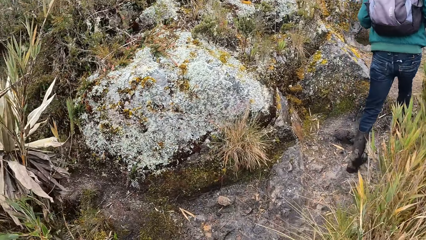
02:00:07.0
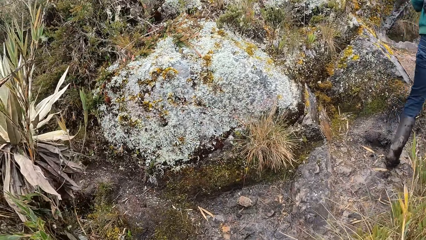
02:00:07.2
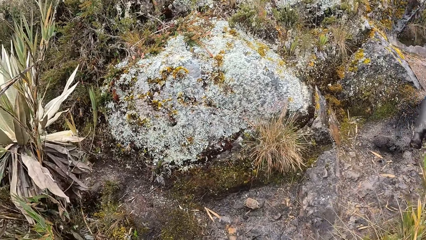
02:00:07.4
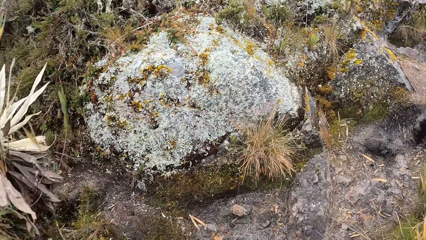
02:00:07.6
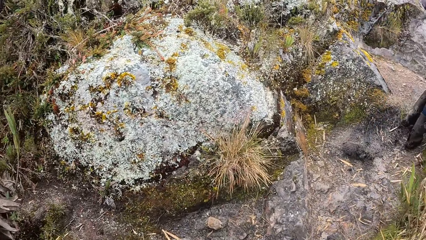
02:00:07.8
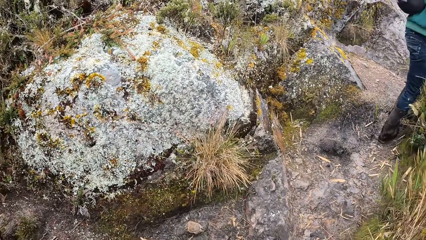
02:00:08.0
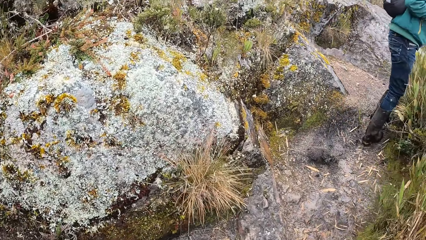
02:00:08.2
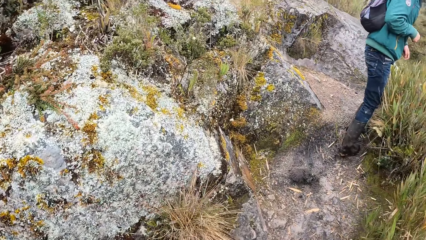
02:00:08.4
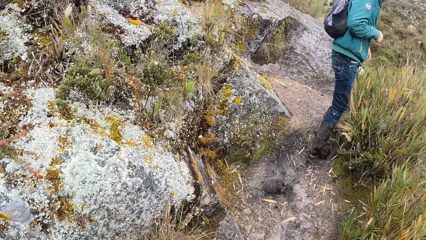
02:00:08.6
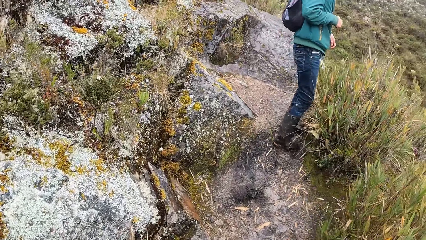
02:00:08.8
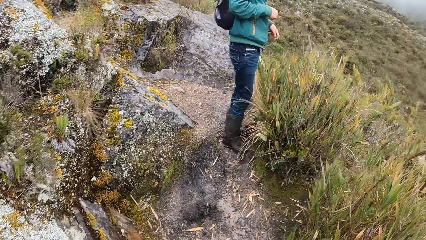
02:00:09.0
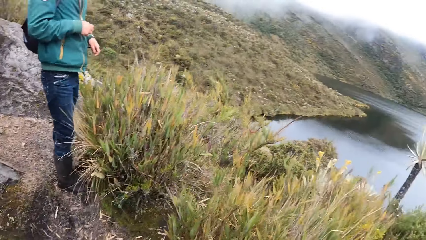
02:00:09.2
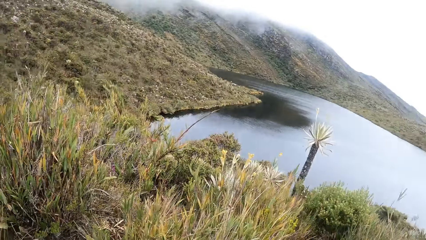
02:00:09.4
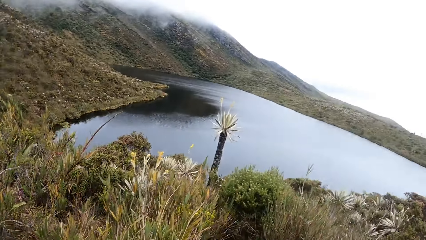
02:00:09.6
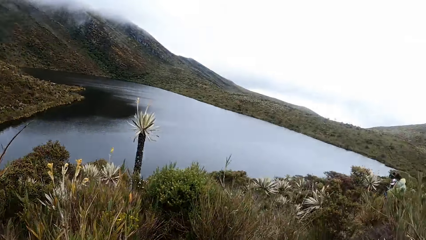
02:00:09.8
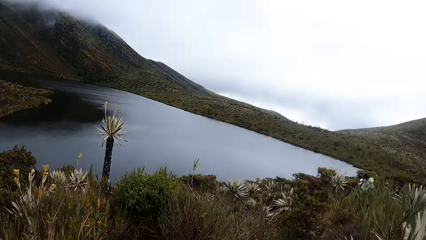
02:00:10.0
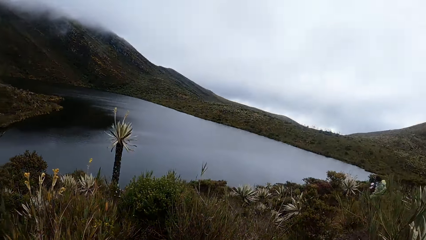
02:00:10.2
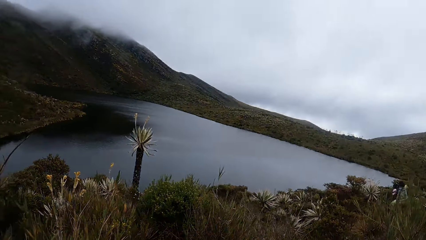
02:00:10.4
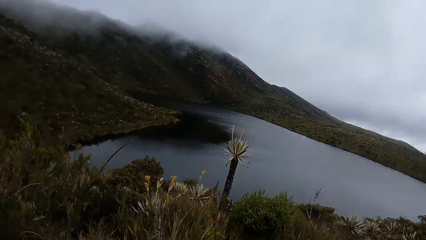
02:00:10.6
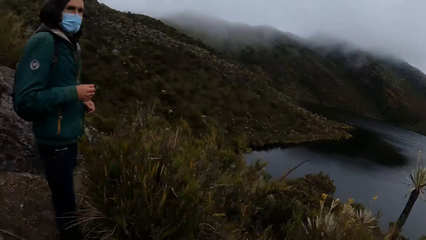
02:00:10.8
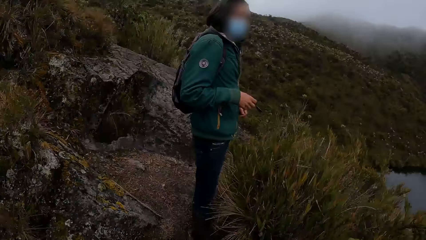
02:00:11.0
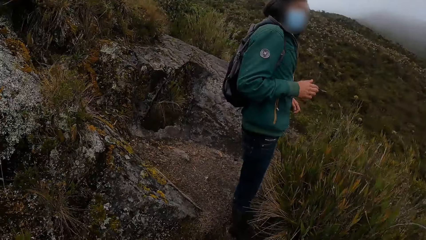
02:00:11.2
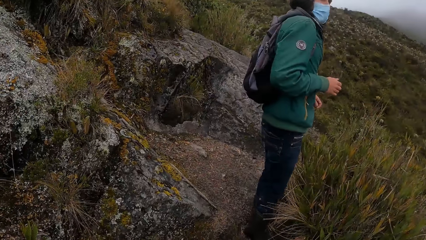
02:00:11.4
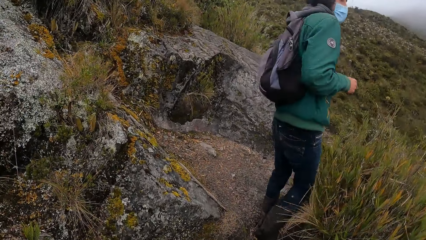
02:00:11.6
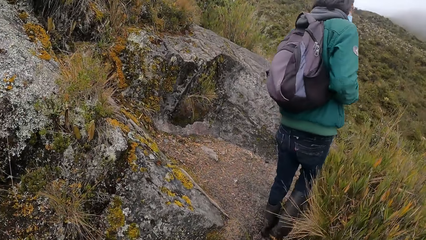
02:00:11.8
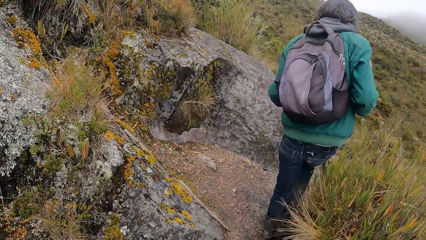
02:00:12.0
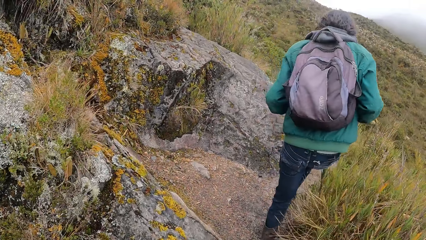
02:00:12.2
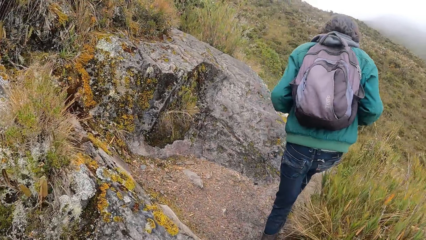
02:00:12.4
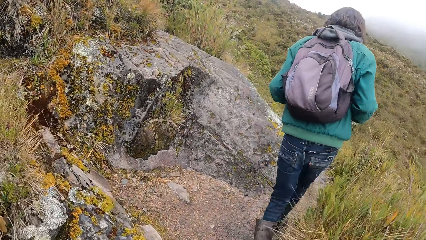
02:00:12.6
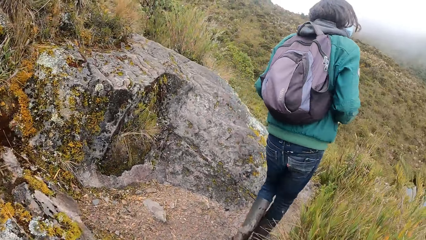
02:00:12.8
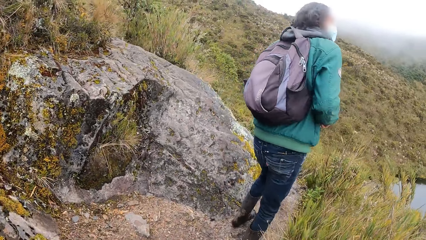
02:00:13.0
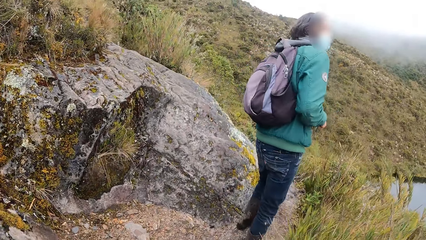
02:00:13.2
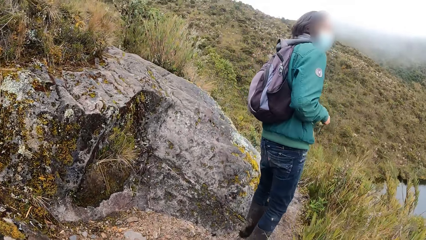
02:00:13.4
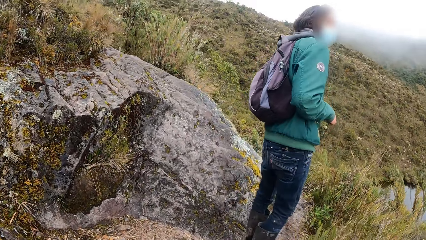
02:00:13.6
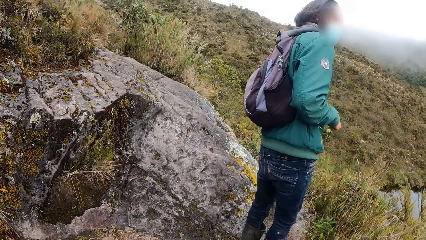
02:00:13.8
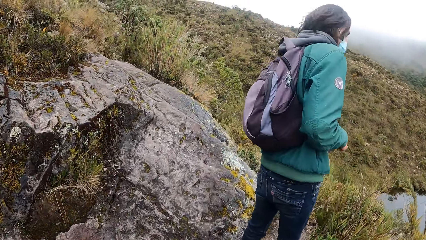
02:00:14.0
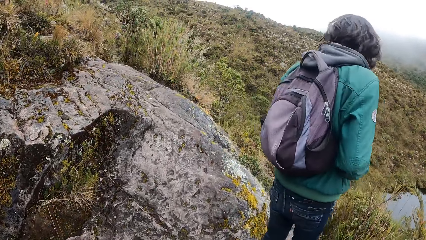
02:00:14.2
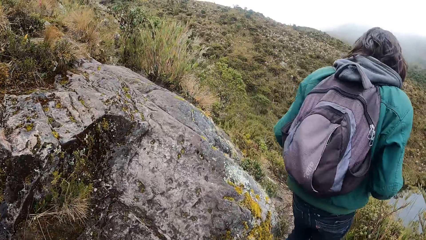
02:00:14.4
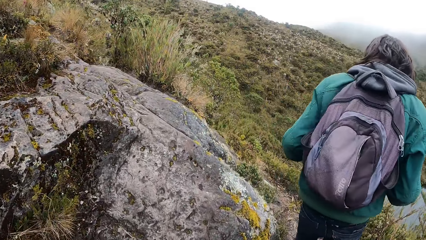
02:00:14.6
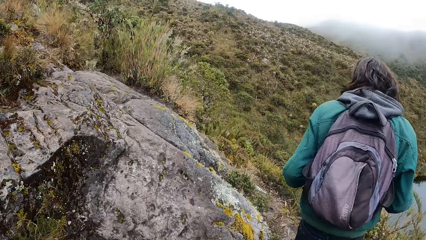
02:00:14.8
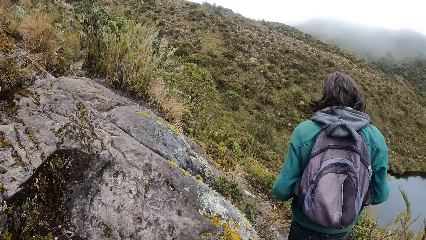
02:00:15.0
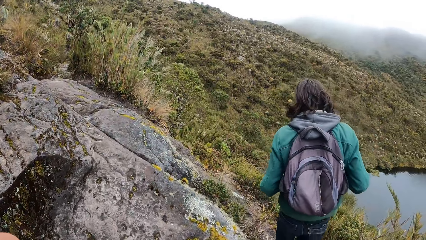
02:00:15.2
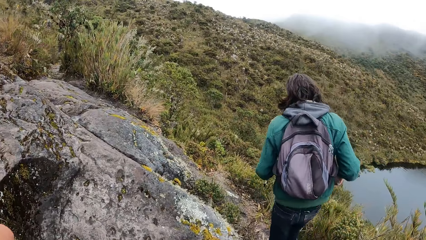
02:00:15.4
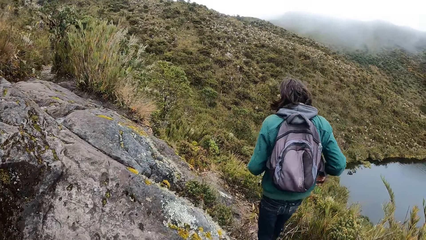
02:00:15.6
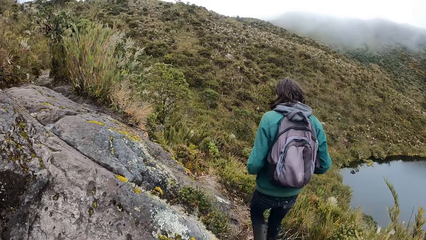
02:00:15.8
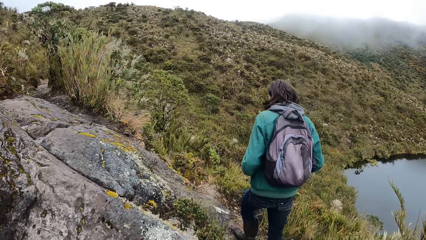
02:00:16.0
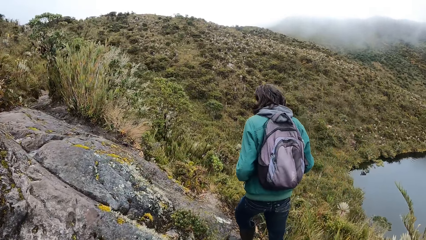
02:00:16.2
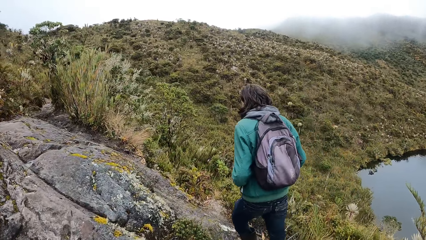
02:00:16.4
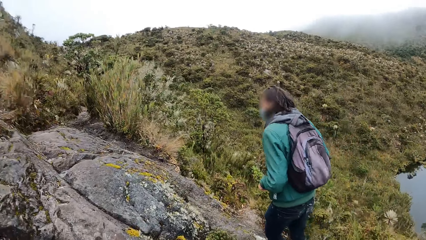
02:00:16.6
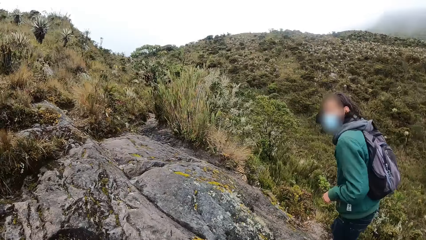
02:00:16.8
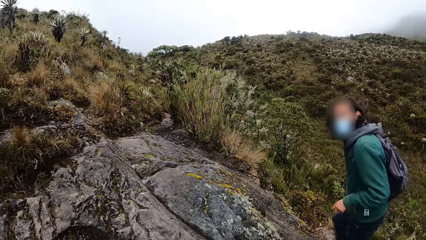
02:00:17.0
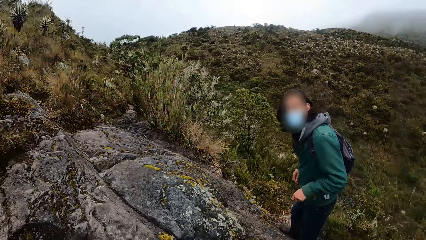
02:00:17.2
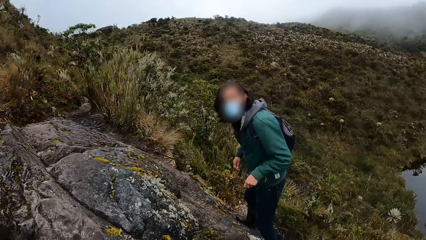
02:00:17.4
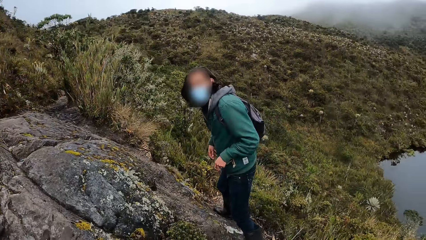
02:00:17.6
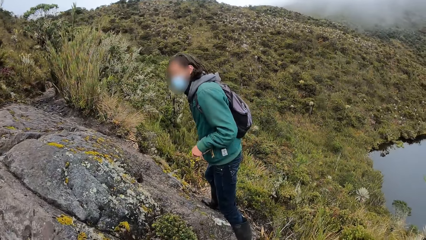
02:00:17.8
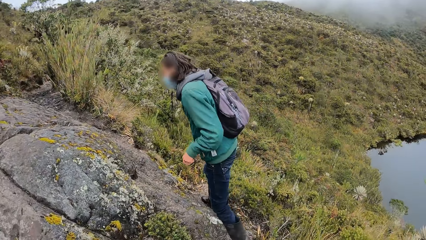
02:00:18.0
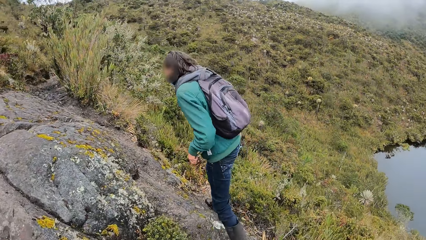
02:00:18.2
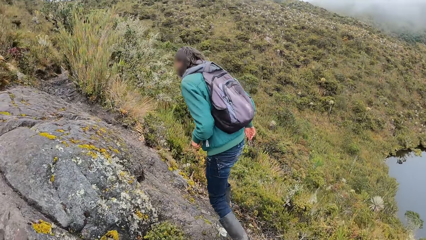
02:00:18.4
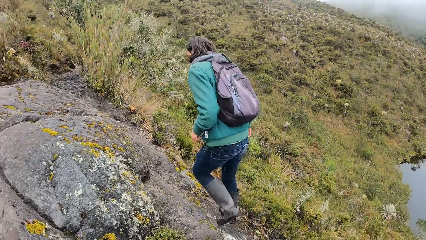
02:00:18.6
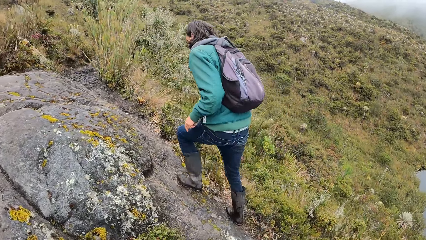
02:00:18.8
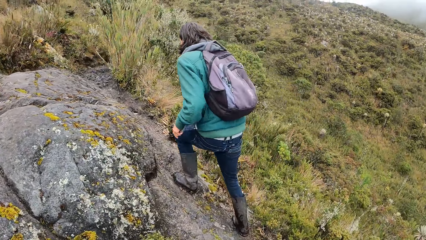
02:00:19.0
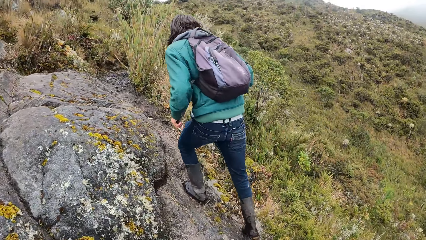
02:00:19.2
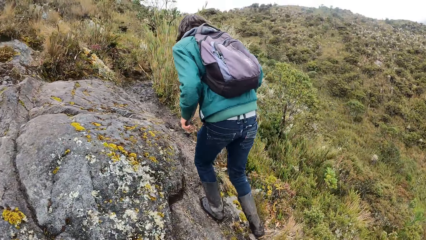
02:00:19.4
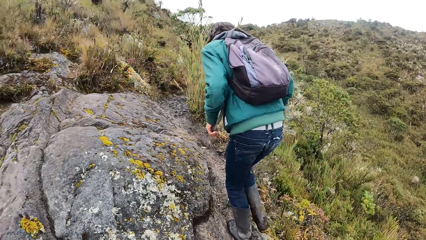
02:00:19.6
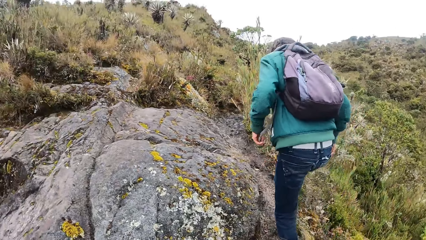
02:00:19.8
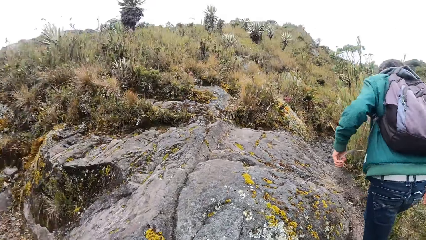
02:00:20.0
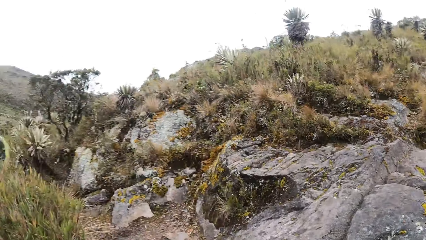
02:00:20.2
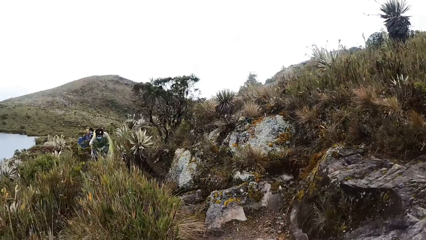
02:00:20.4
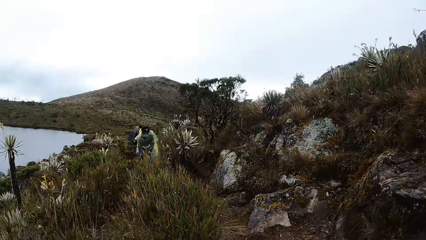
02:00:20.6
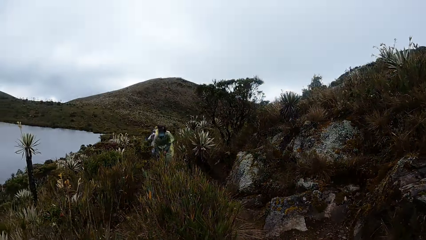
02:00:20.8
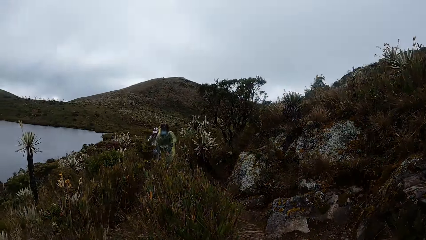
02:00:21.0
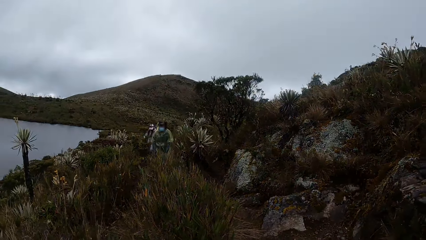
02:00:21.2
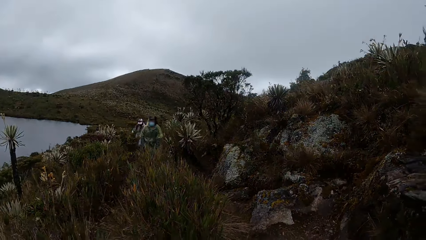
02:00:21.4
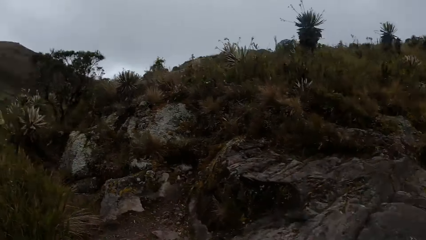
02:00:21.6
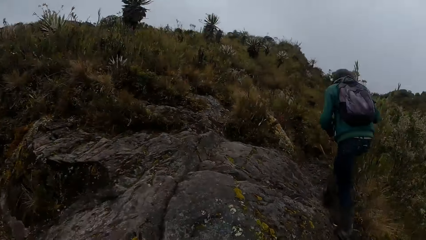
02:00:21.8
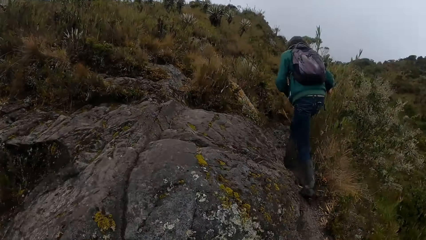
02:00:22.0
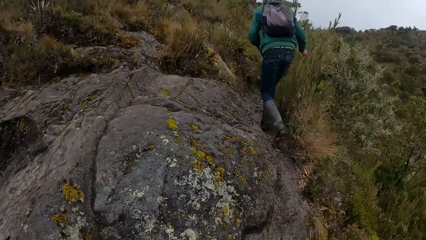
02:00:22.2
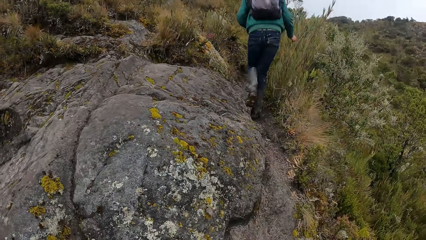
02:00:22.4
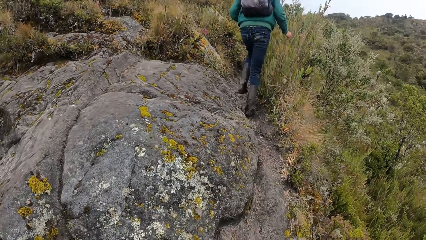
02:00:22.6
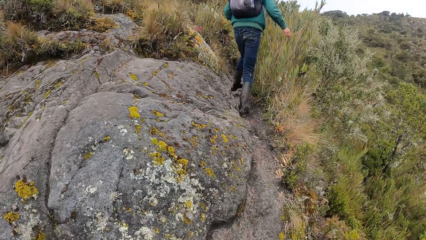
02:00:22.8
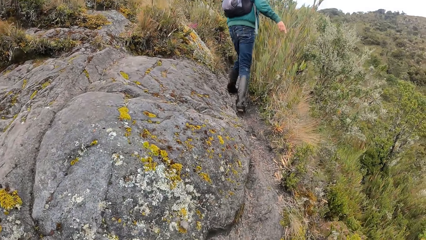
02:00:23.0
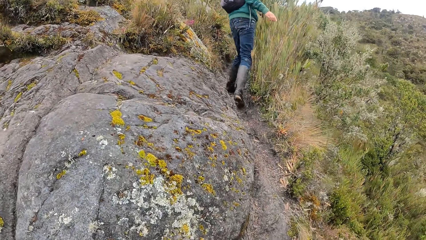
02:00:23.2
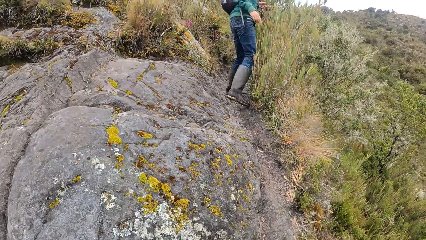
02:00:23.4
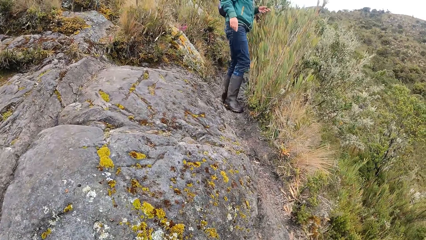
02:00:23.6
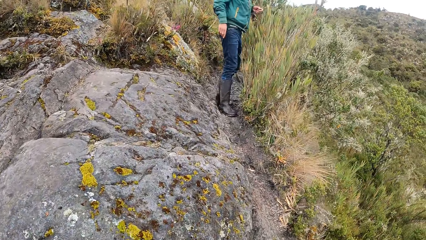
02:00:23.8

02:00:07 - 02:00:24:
The camera wearer looks at the waters. They converse with a man. The man walks around the mountains. The camera wearer walks around the mountains and looks around the mountains. The man walks around the mountains.
